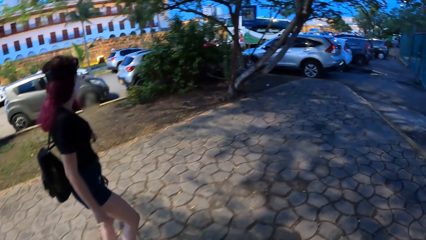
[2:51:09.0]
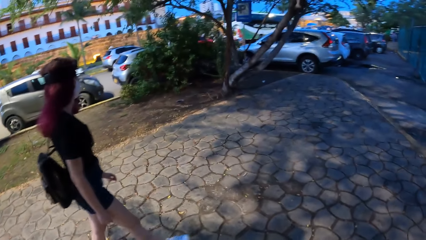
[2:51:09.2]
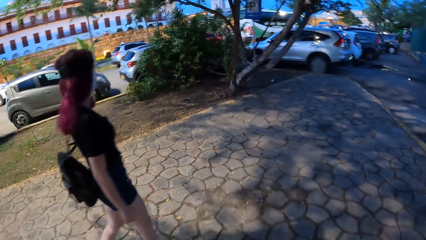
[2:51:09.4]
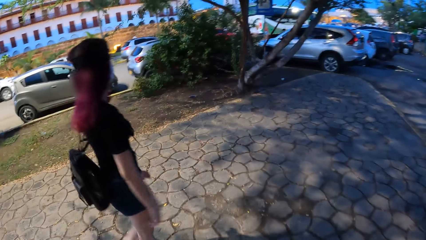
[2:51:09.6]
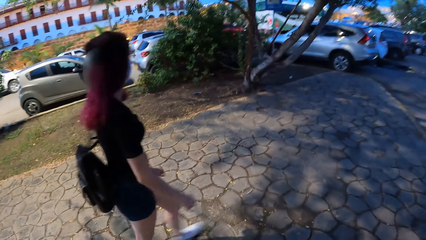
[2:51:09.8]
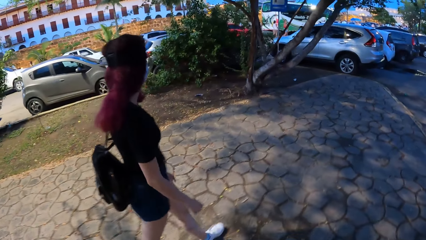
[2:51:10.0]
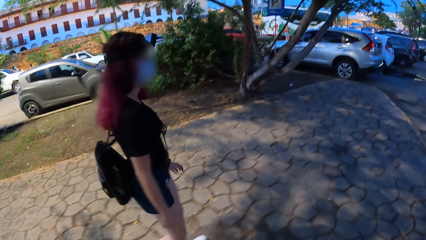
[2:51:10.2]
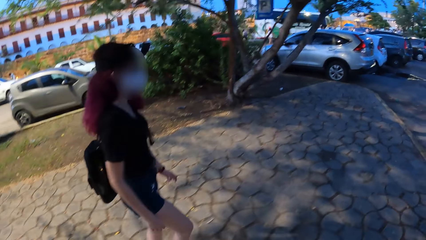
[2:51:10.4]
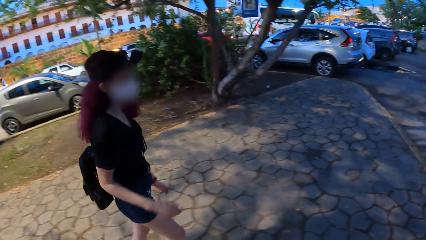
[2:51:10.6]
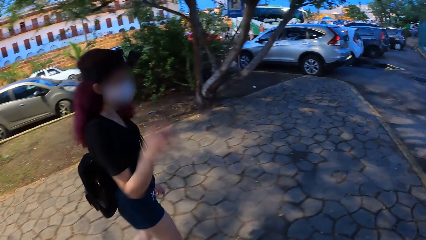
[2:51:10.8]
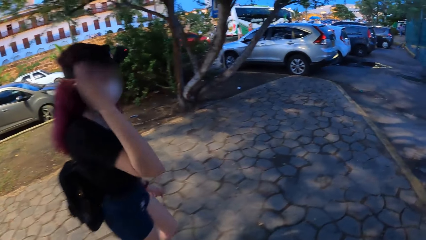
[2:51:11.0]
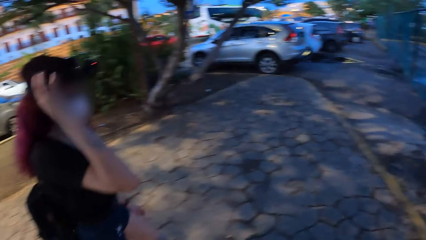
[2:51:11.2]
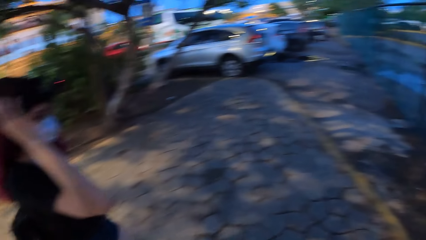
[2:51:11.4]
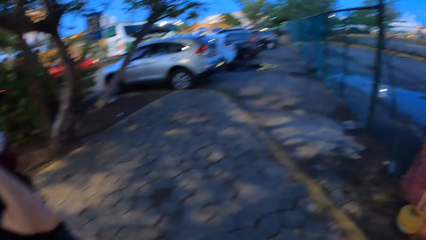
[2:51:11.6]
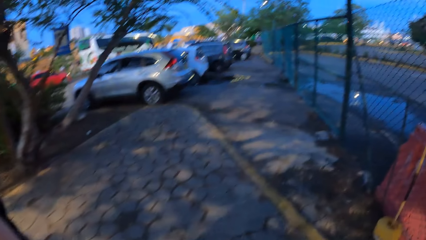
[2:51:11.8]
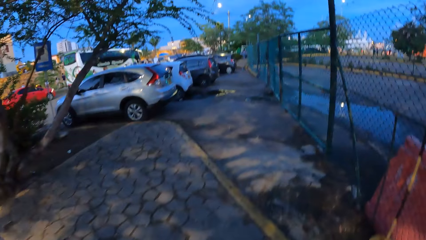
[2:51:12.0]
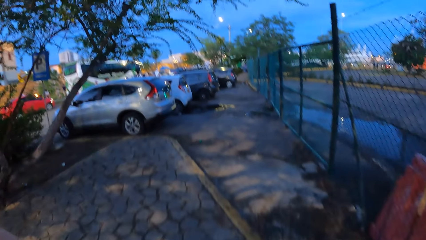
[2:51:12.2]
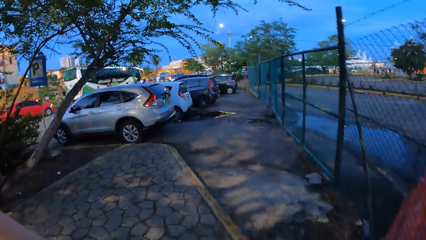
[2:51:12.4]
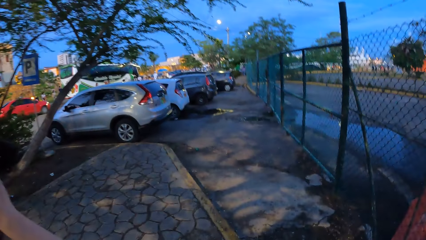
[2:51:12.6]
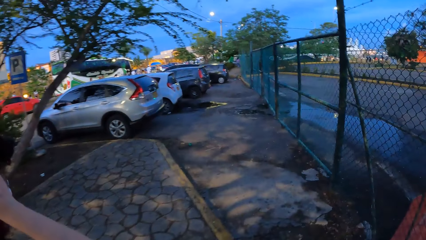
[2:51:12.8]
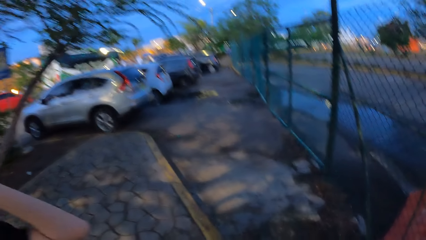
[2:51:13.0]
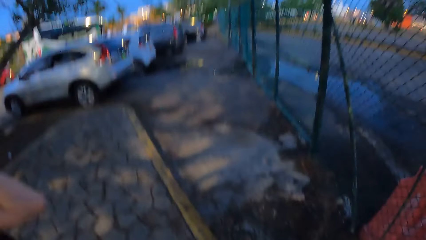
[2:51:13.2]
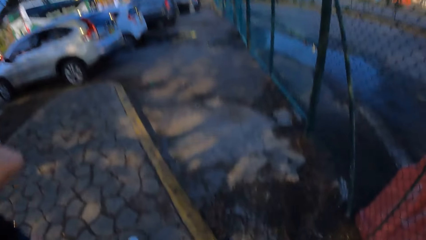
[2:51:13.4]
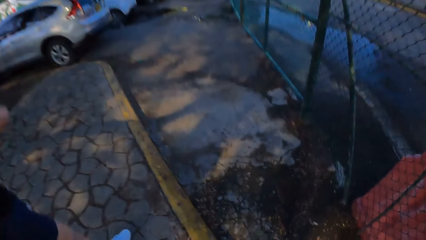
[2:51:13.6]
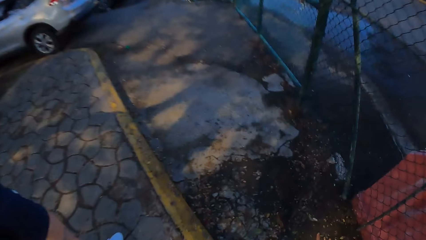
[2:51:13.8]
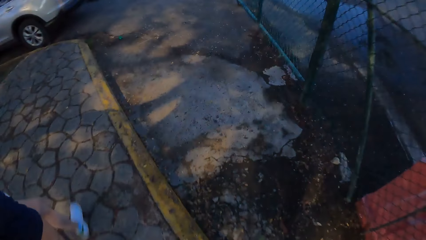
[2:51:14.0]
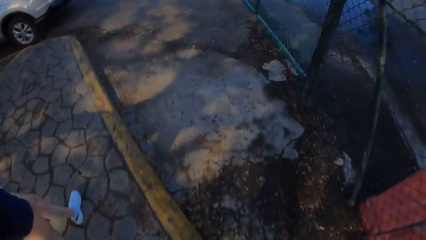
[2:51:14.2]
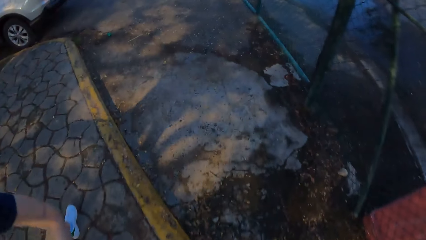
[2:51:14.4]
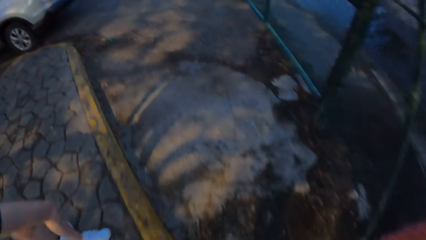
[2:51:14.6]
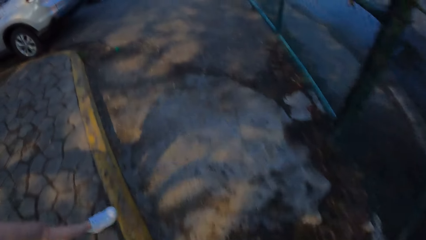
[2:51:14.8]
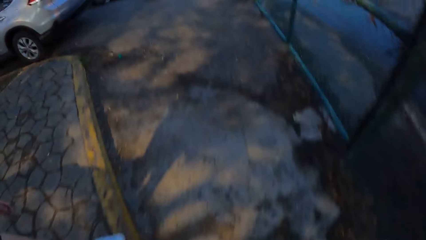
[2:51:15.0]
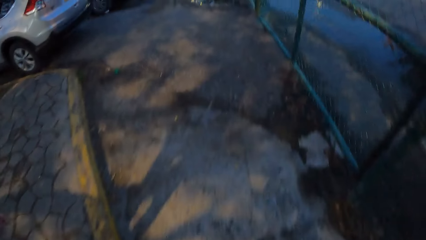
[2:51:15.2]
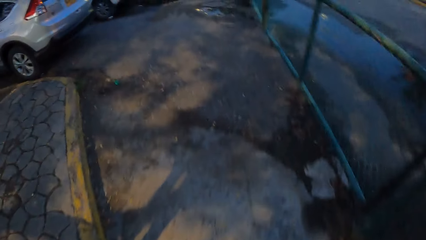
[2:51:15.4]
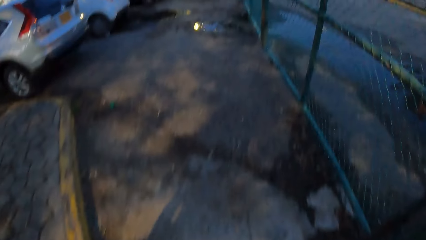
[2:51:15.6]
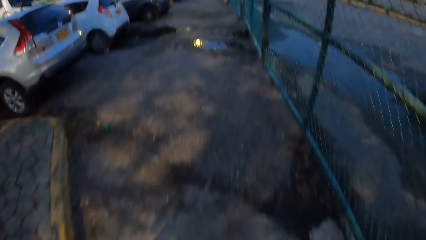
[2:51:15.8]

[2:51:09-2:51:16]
The woman touches her hair with her right hand.

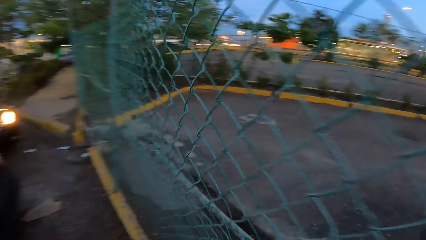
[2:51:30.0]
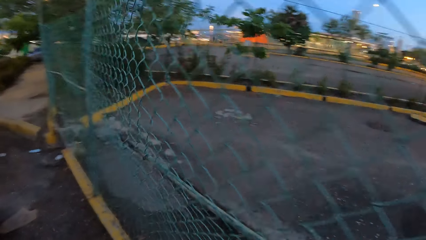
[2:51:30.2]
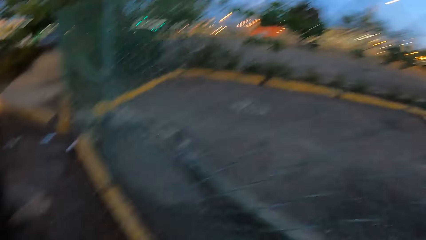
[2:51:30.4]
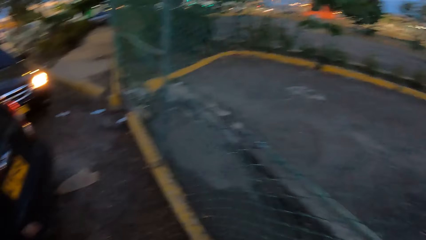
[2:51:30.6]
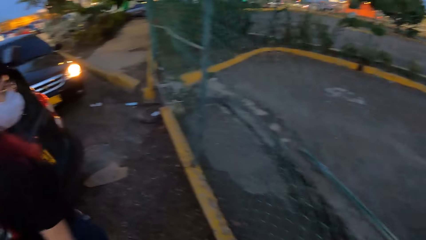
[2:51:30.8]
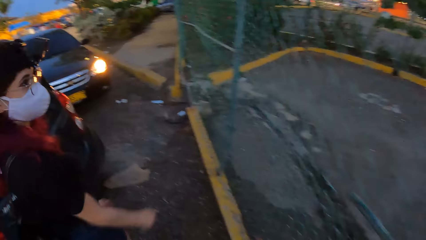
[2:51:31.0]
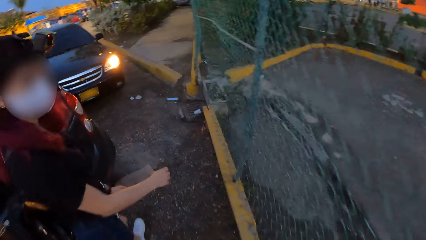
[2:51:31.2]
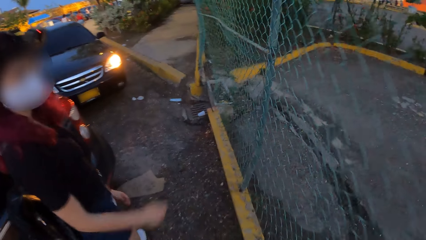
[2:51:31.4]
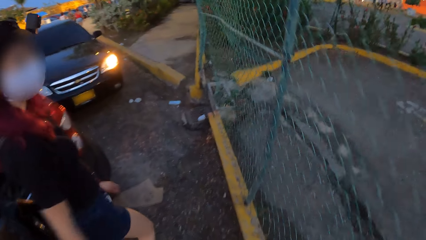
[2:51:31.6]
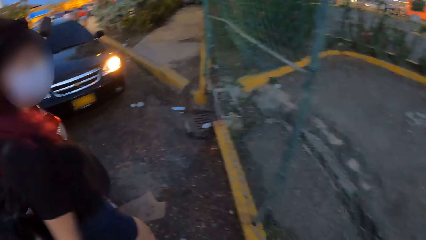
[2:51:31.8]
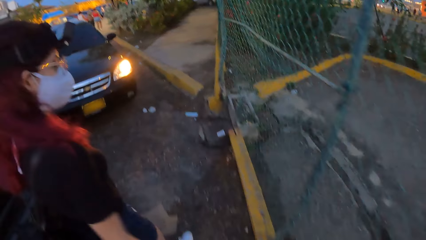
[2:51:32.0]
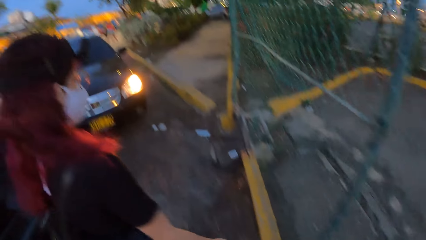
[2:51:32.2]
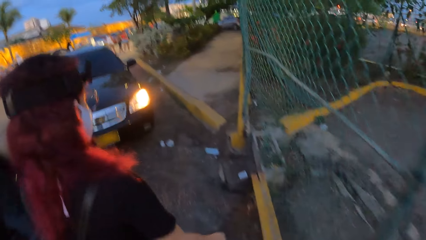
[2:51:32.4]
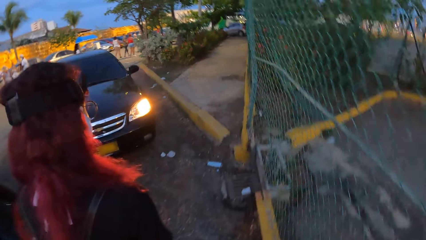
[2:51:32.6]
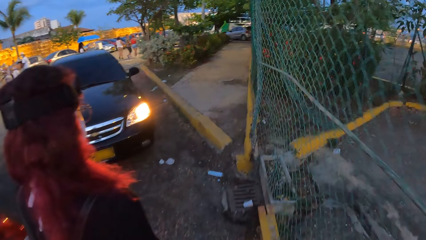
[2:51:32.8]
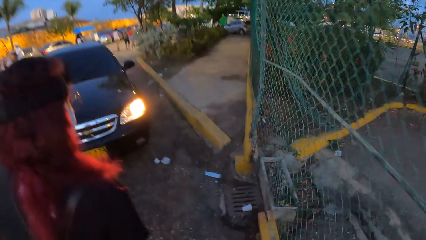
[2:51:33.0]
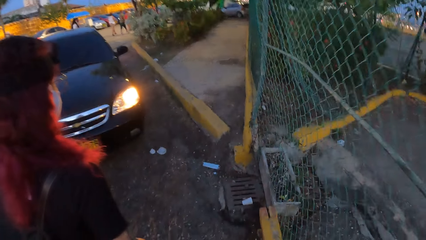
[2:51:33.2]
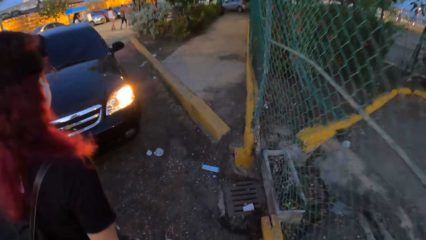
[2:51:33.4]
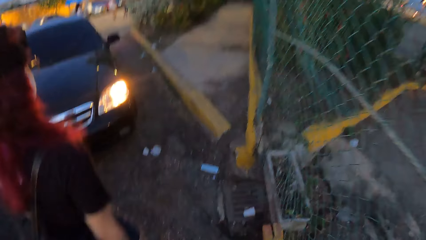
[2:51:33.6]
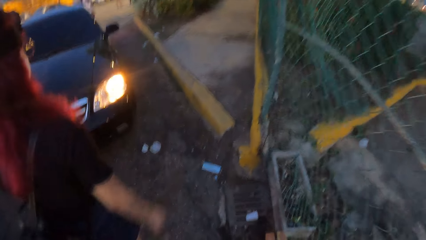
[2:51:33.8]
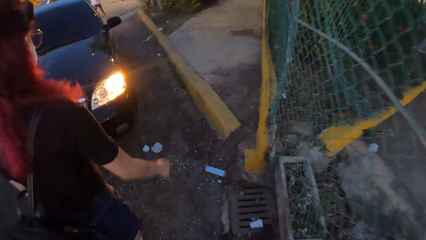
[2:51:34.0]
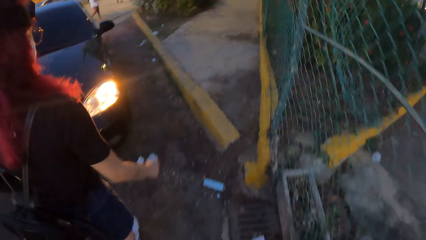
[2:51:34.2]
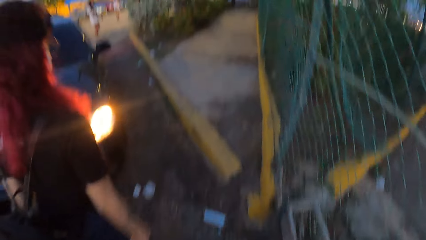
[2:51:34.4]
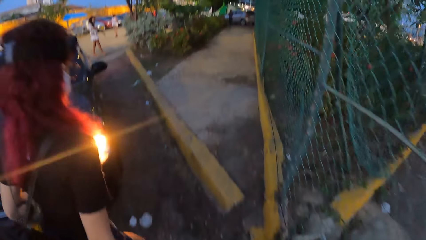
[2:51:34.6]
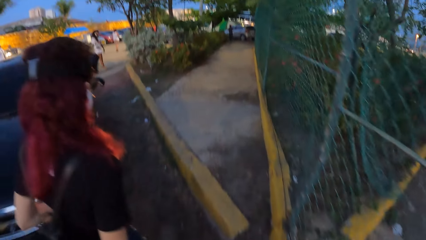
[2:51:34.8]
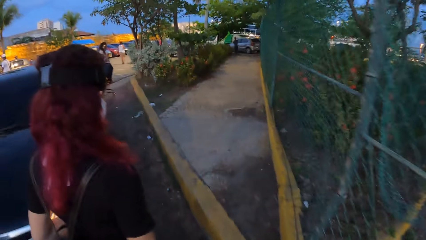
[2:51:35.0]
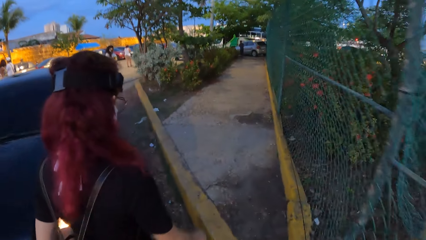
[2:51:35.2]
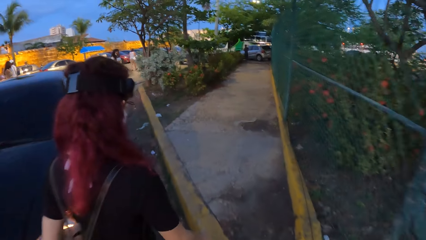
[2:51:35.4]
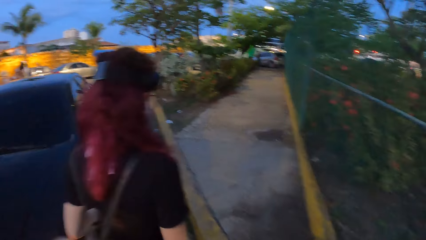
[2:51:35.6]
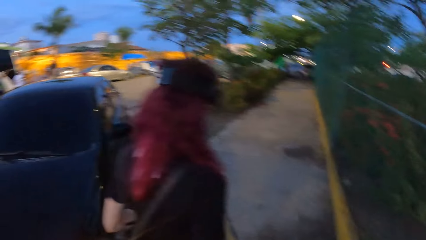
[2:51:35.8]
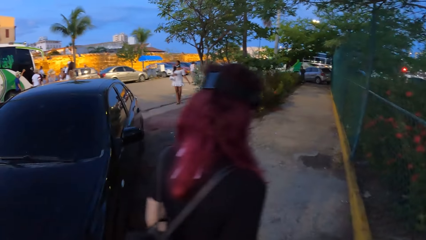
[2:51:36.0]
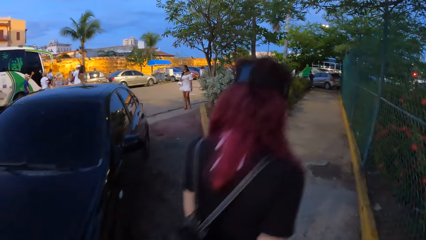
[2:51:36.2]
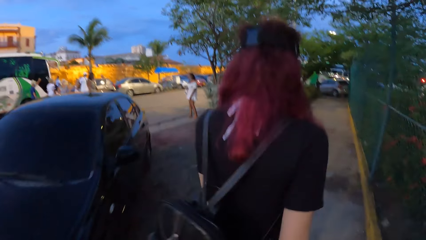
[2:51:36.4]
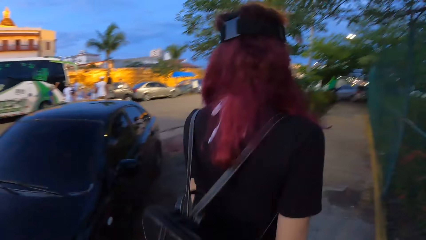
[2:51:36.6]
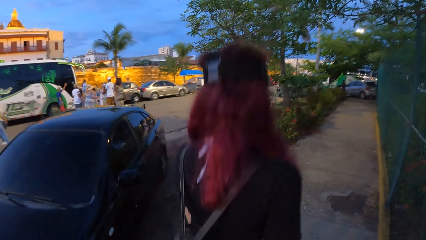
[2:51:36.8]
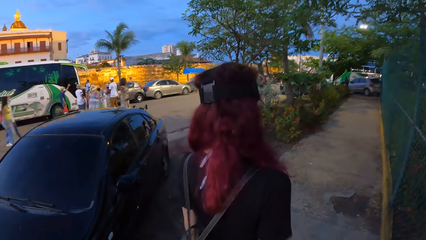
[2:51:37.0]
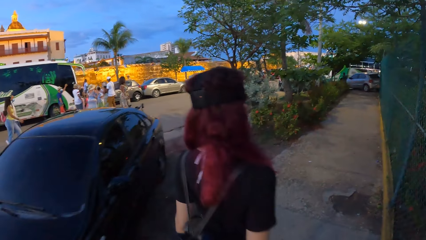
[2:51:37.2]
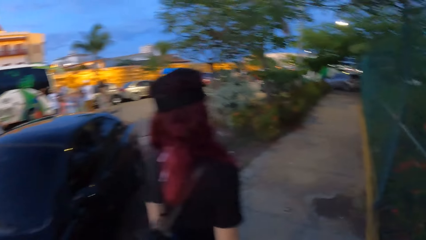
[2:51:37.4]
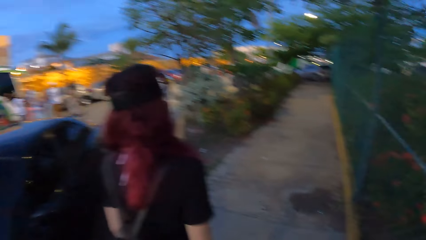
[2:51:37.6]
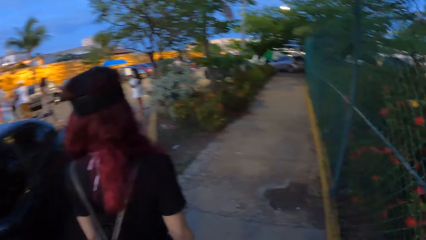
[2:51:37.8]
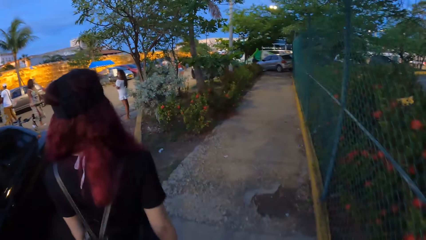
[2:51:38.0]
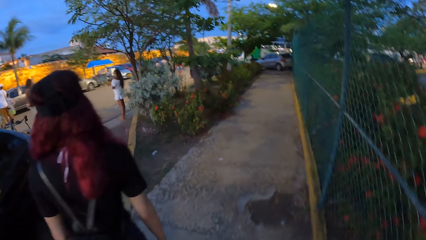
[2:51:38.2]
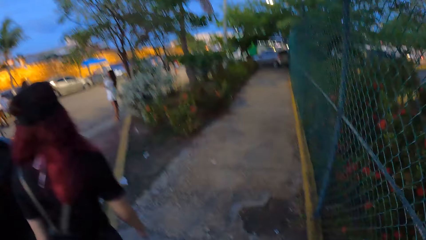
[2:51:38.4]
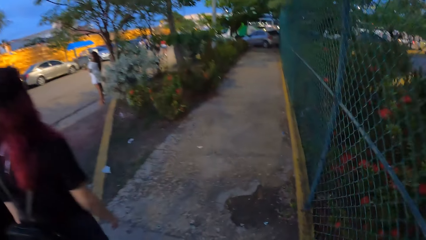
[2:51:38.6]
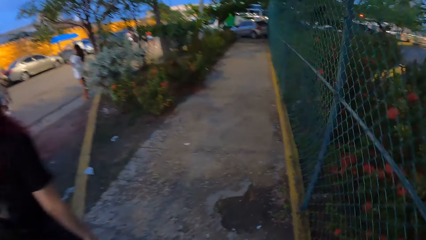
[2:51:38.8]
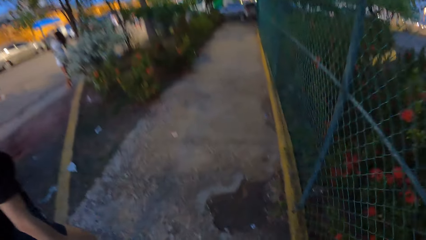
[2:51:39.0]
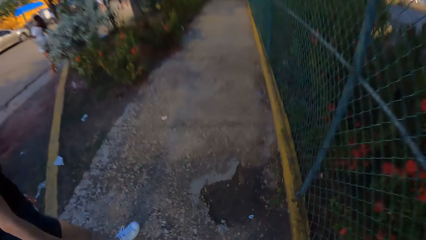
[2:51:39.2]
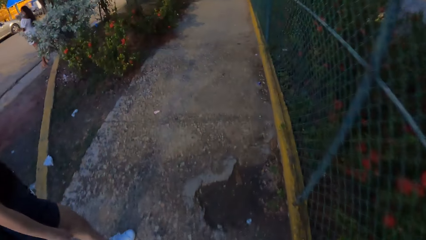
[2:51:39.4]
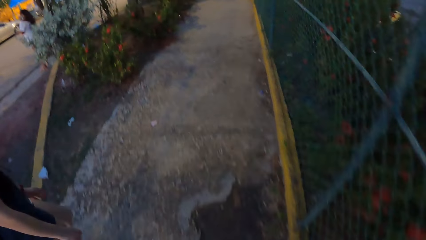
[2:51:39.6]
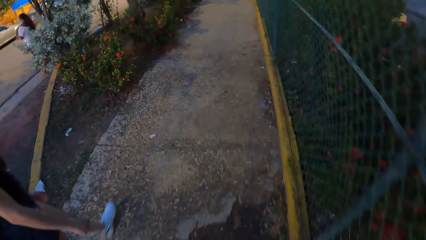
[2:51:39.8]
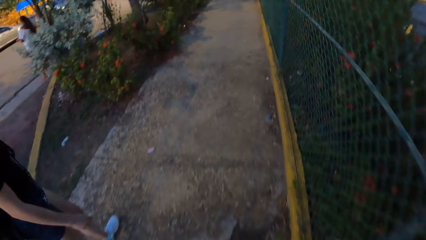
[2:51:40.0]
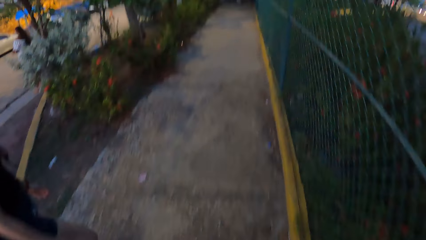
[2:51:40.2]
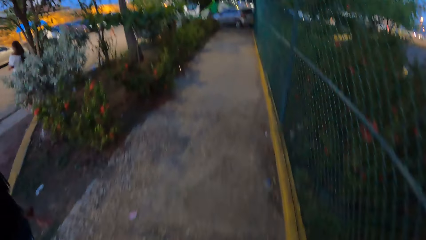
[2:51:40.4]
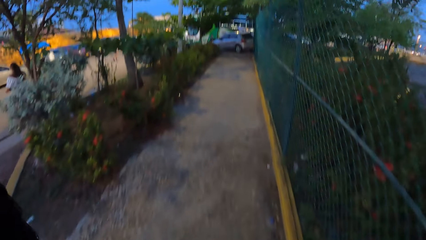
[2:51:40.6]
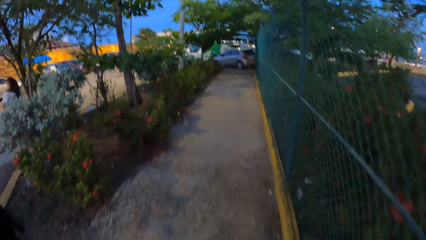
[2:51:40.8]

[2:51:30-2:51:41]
The woman interacts with the camera wearer.
